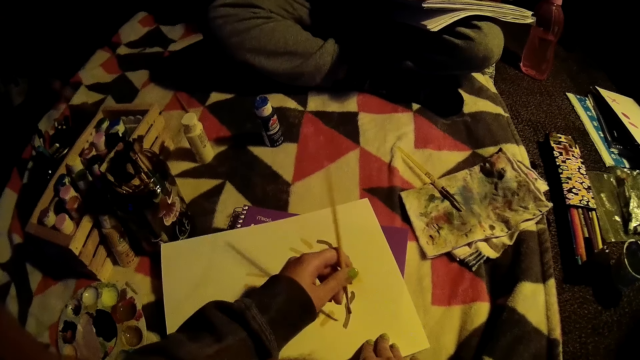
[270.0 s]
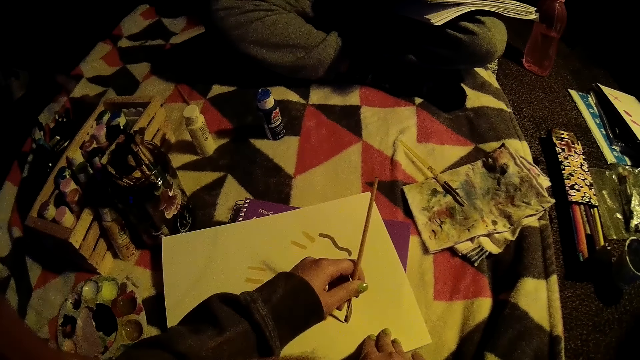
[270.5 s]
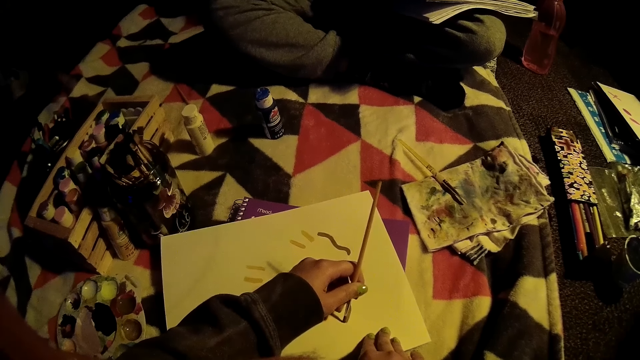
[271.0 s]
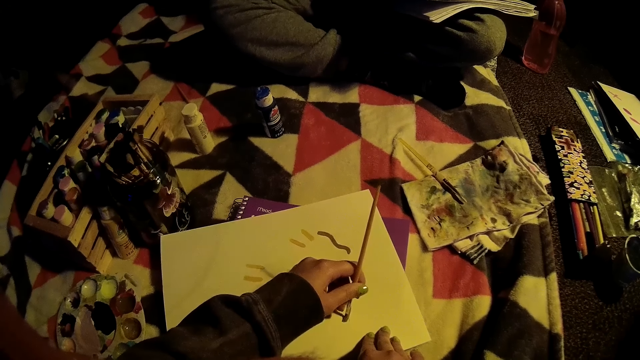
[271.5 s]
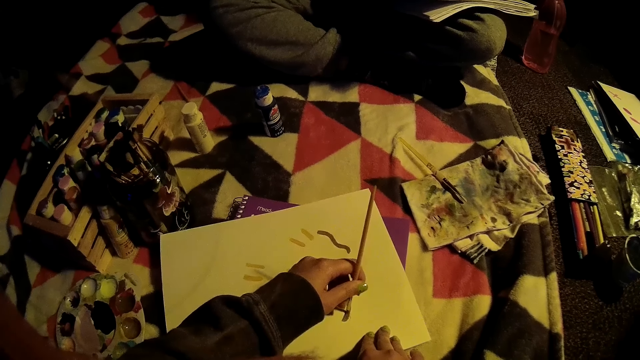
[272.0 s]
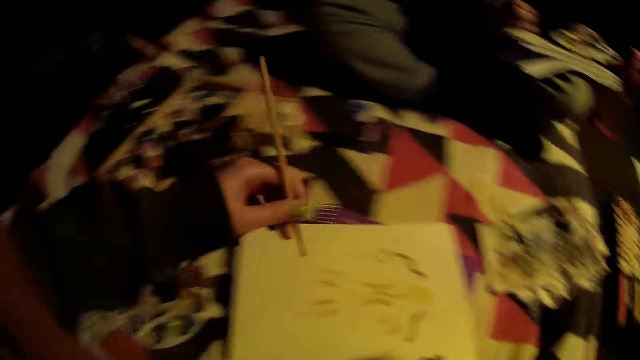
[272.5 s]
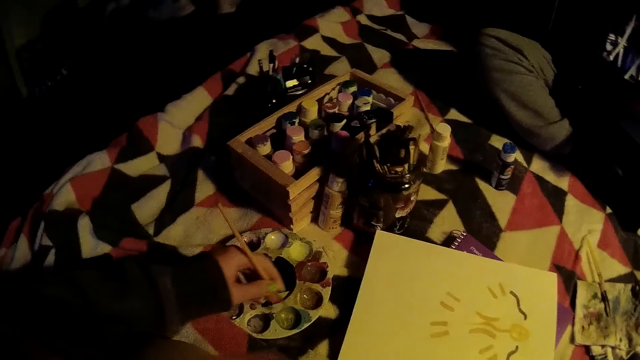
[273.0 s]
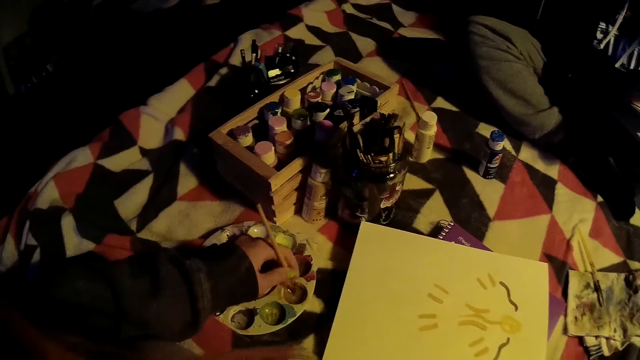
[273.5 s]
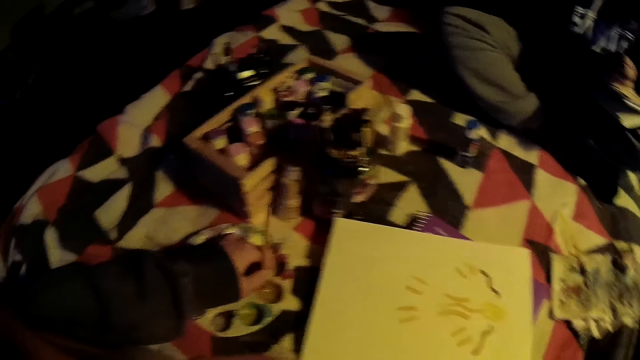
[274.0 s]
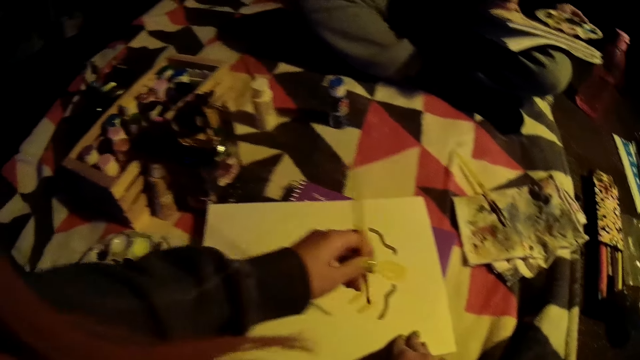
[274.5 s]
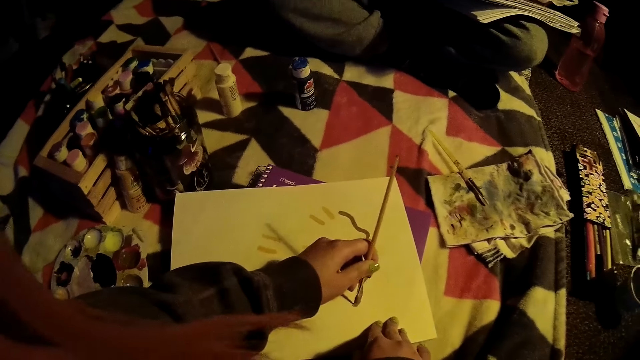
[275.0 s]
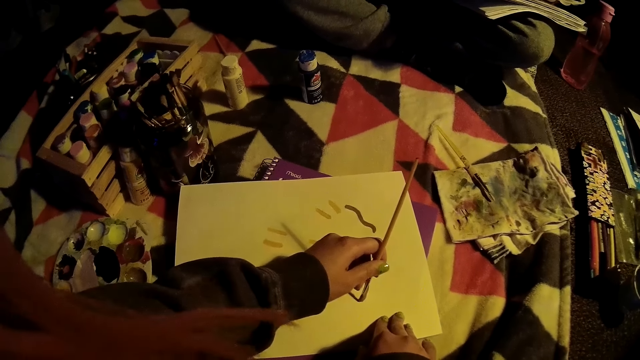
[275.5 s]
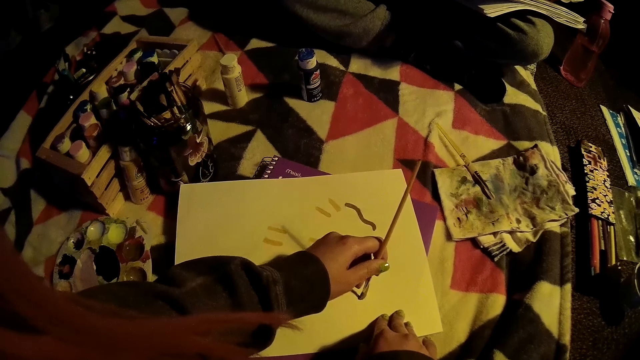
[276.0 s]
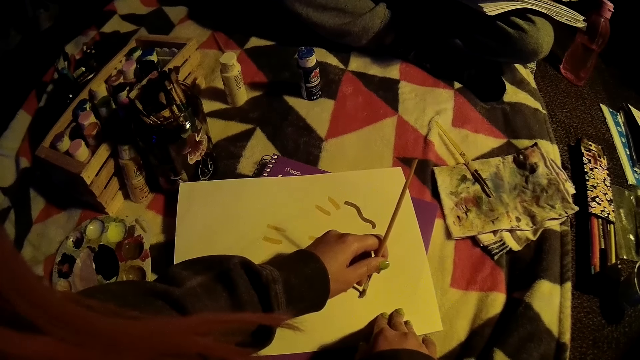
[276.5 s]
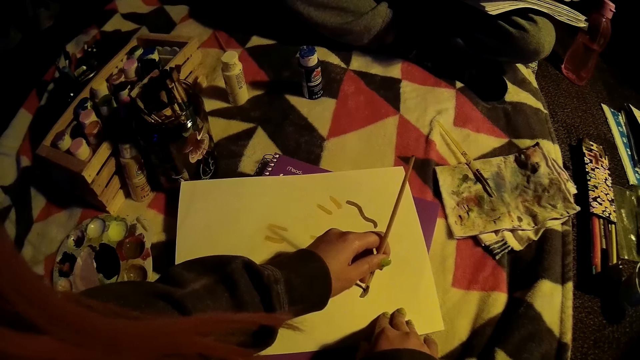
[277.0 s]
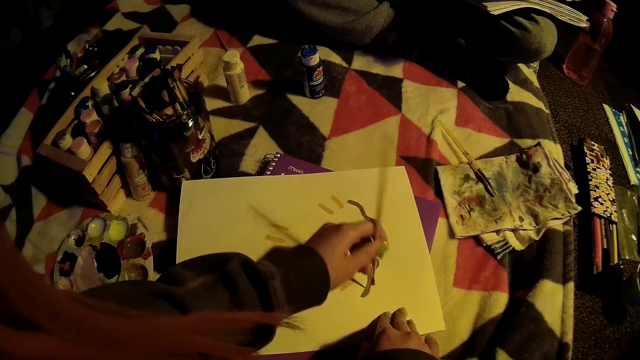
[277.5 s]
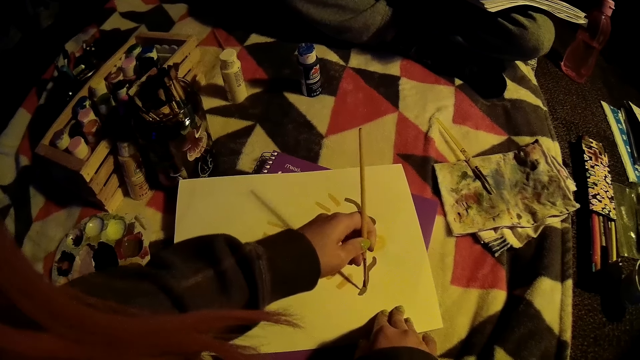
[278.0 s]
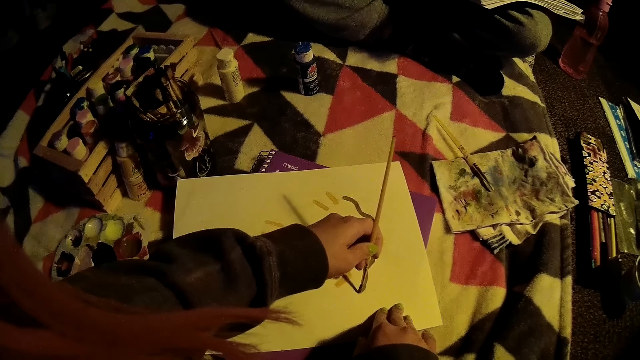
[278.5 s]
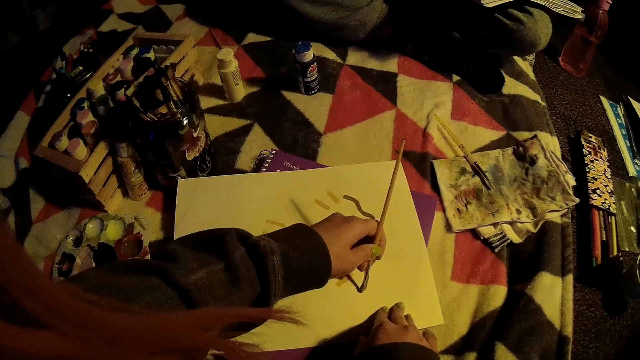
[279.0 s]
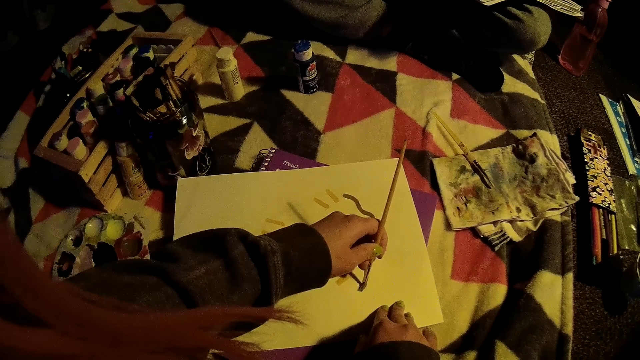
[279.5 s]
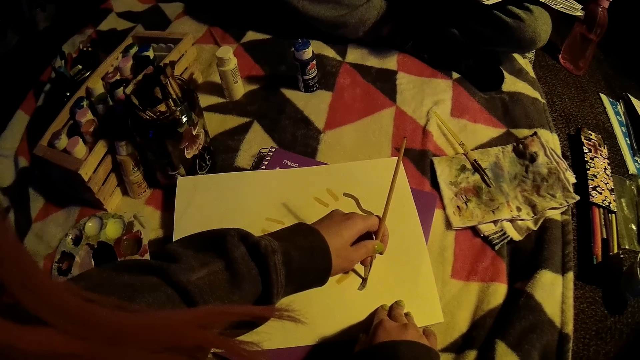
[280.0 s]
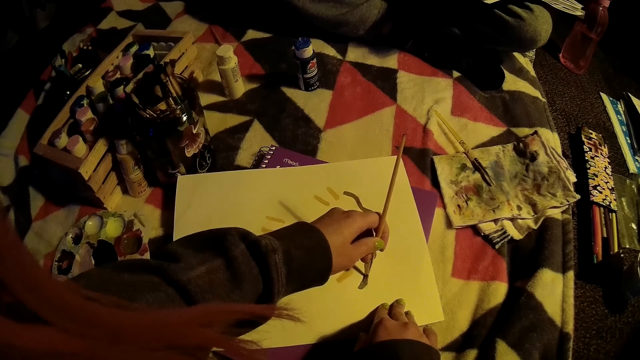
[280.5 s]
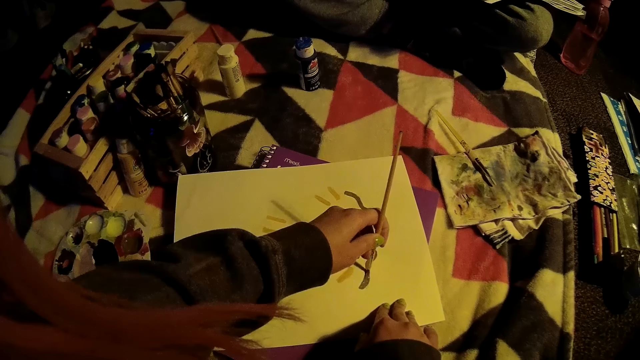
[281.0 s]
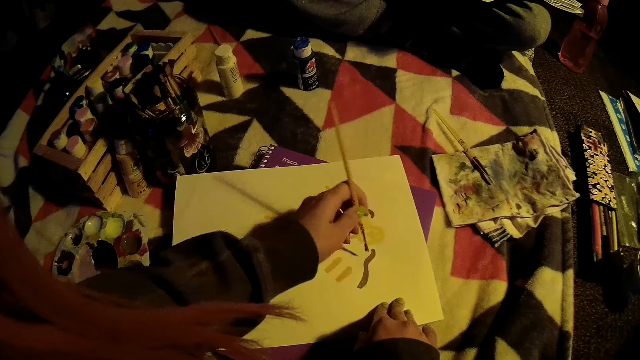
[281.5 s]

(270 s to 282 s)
The camera wearer paints with a brush. She collects paint from the paint palette with the paintbrush in her left hand. She paints on the drawing book with the paintbrush in her left hand.

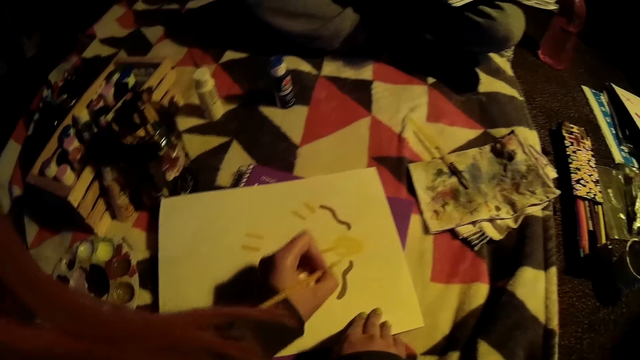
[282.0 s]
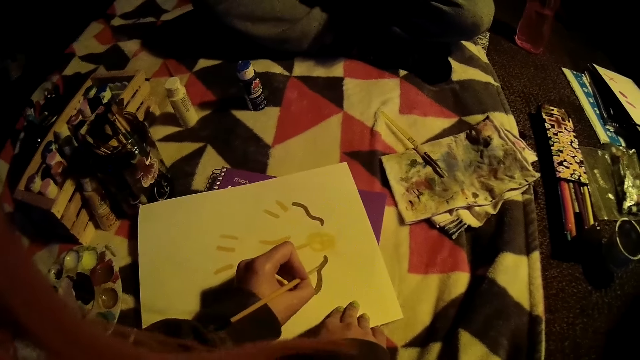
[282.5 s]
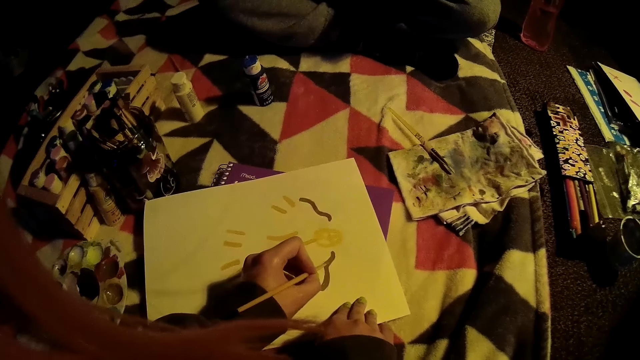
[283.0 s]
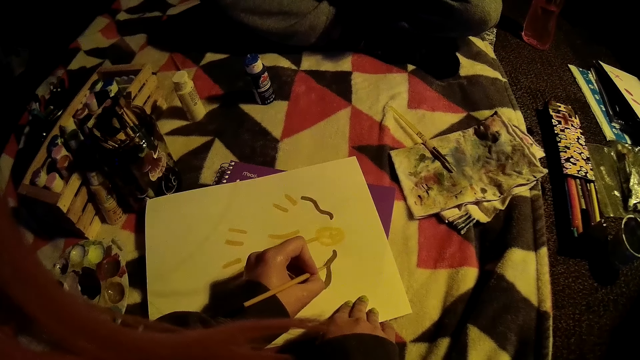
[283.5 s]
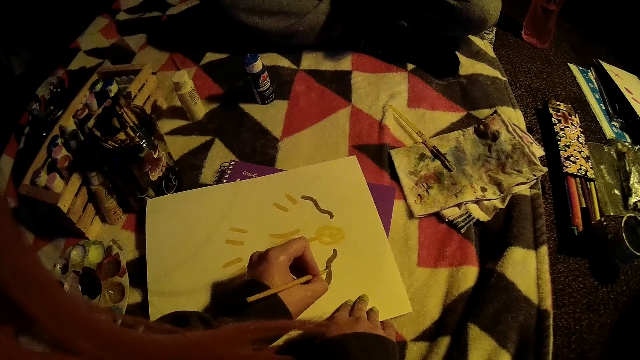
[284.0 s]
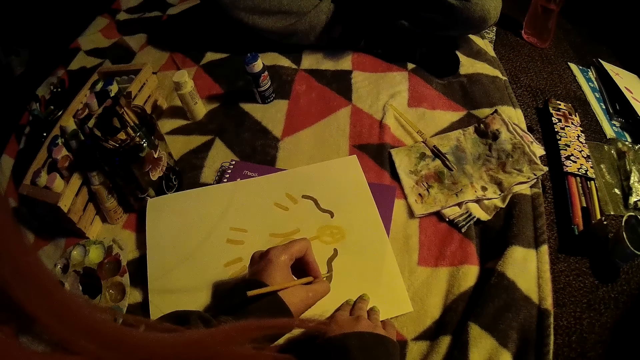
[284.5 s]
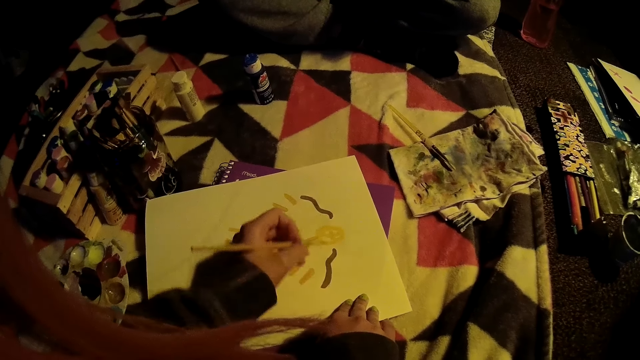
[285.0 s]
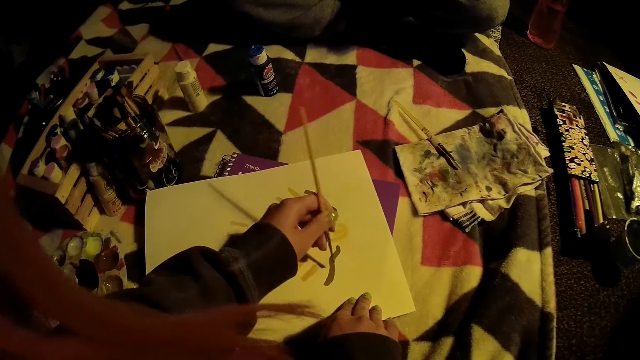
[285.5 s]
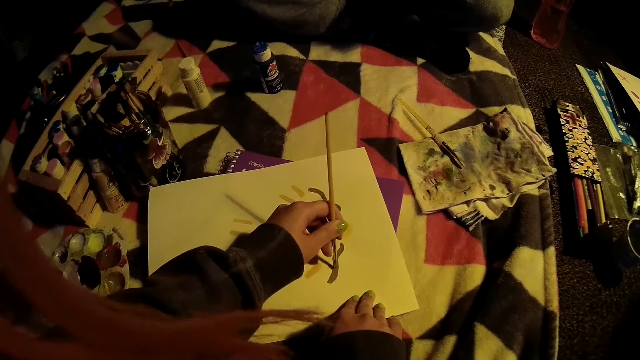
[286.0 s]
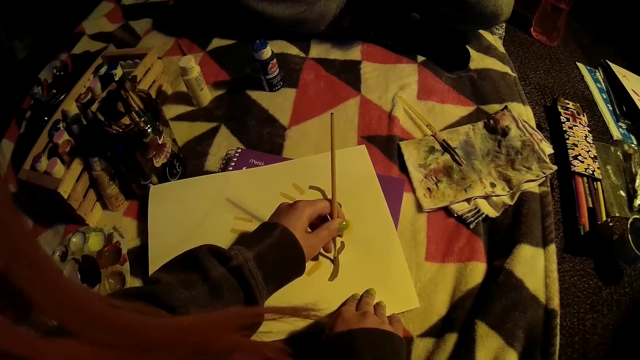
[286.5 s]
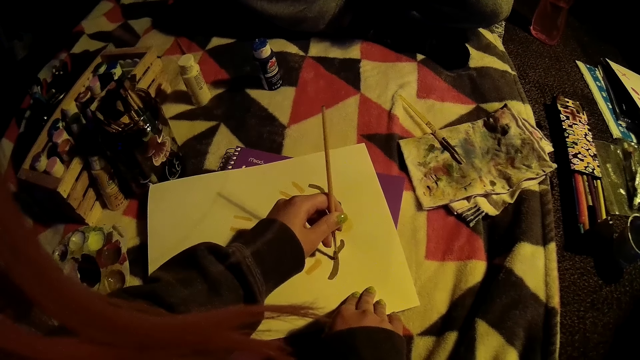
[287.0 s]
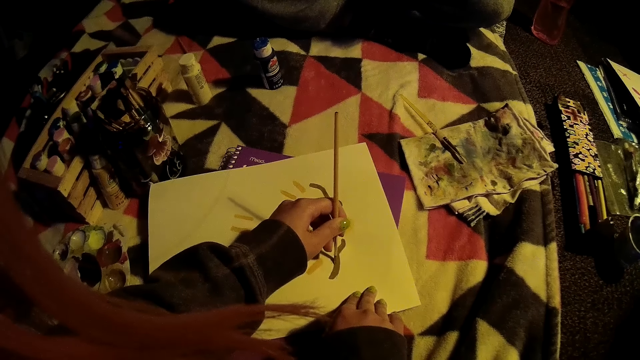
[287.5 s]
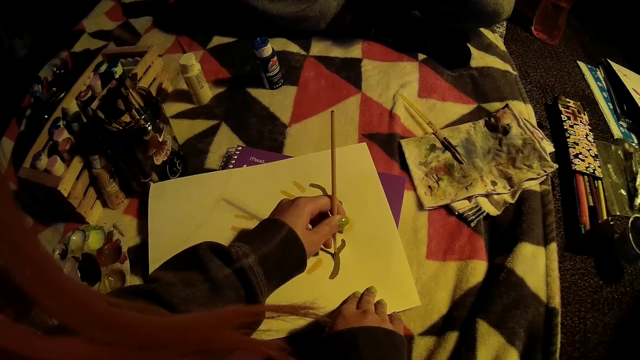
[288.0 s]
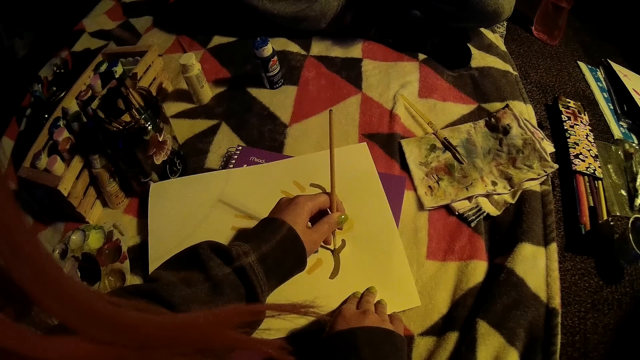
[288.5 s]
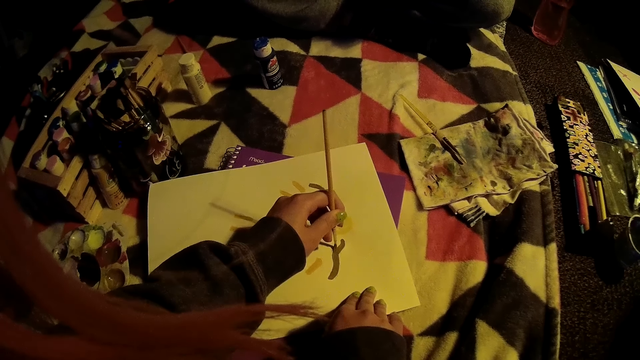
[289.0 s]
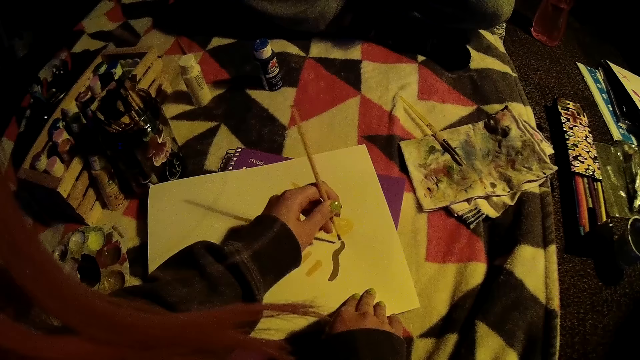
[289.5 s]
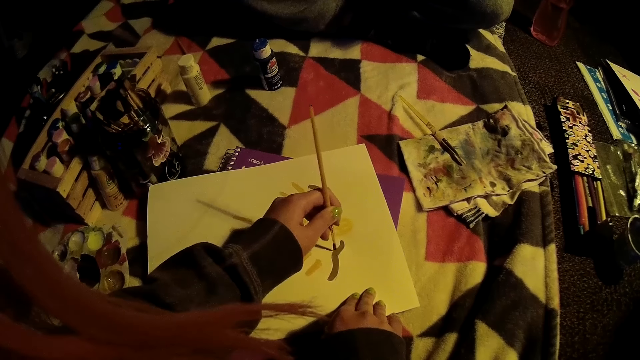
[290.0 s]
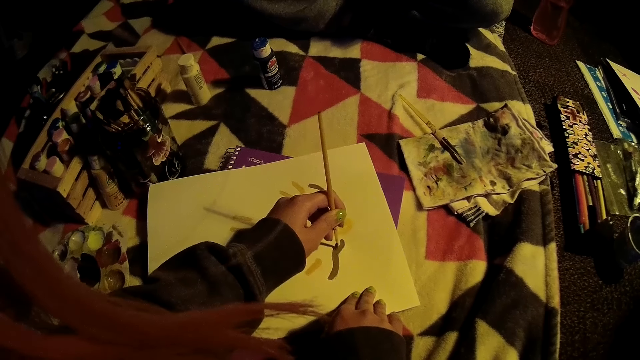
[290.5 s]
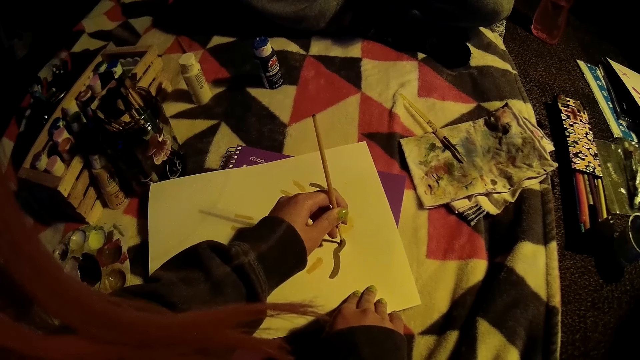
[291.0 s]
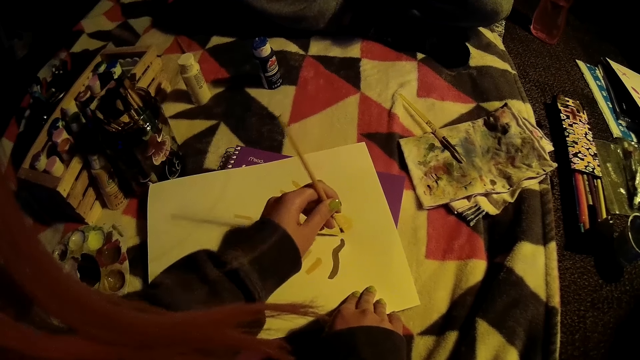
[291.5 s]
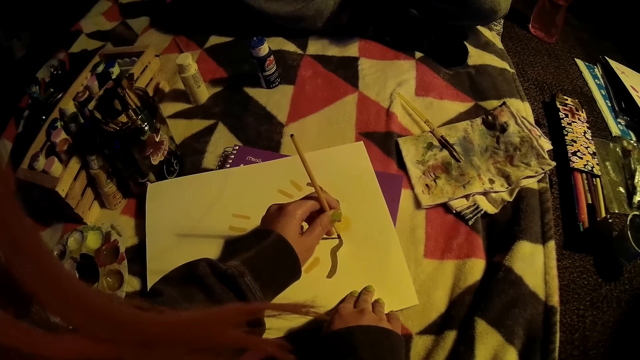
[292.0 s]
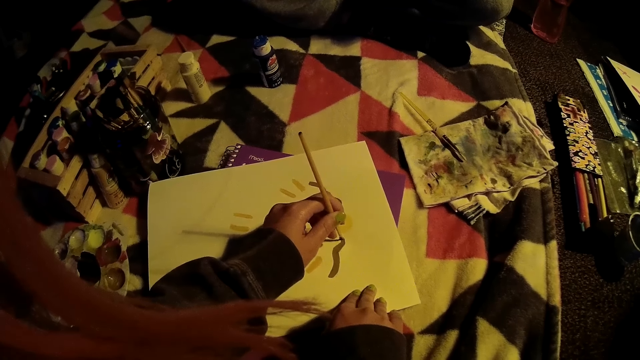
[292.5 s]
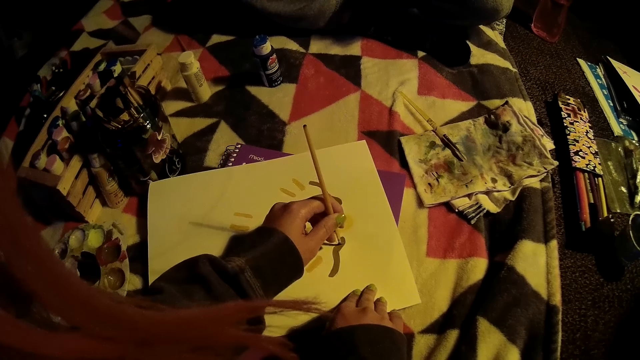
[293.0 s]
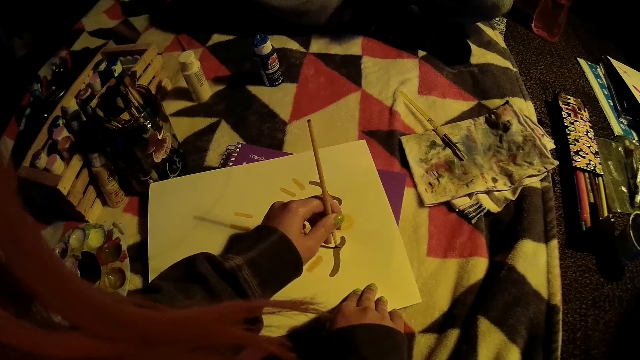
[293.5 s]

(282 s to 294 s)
The camera wearer converses with the girl.
